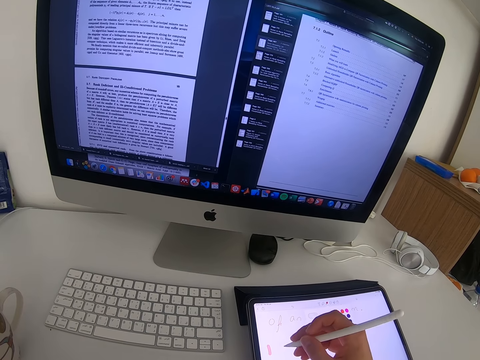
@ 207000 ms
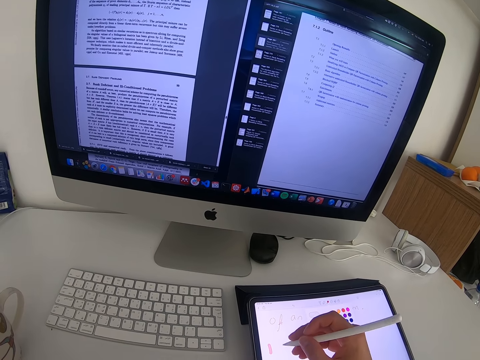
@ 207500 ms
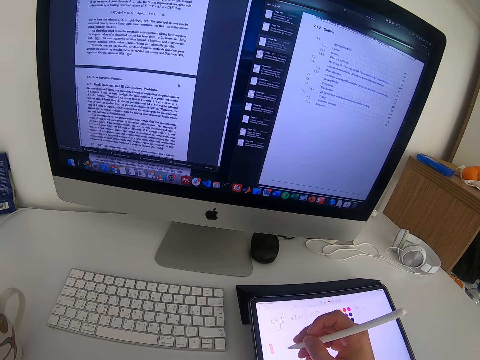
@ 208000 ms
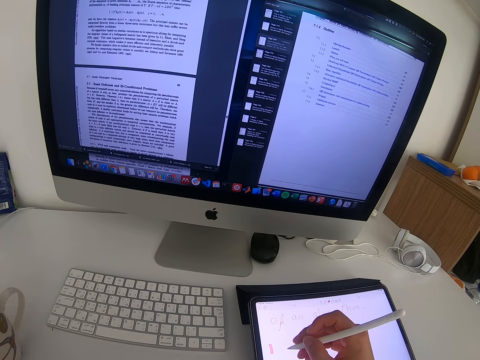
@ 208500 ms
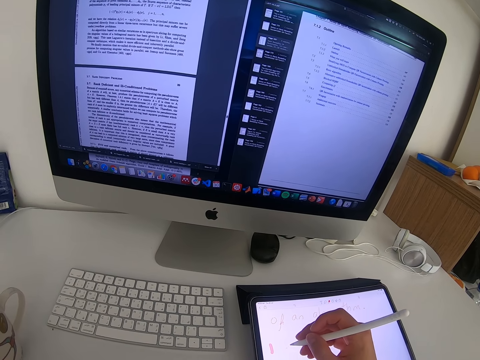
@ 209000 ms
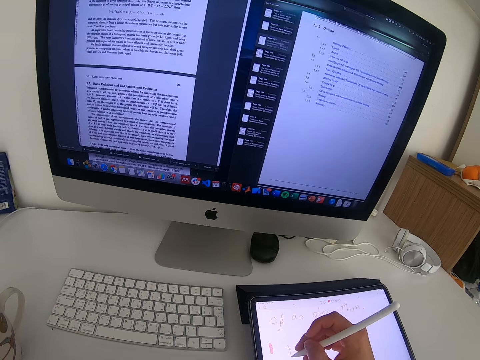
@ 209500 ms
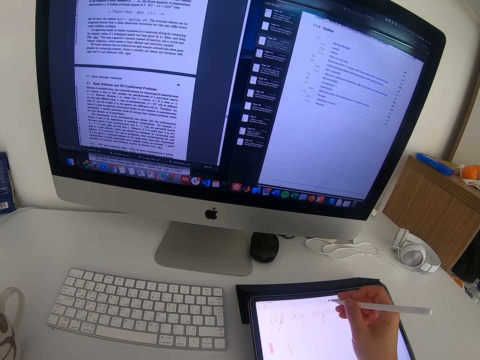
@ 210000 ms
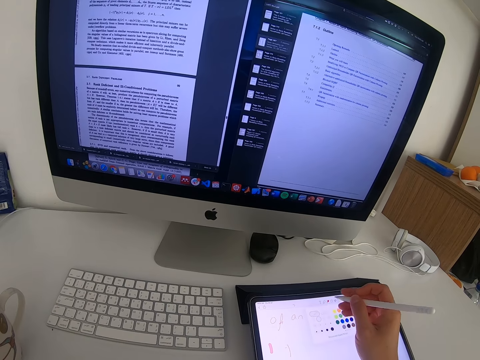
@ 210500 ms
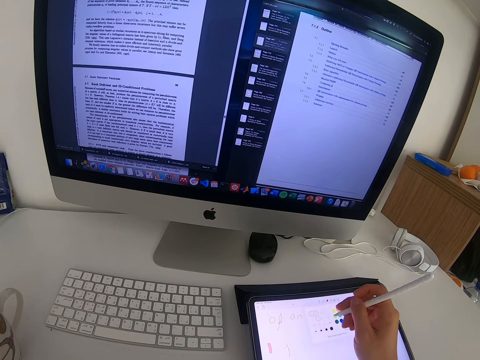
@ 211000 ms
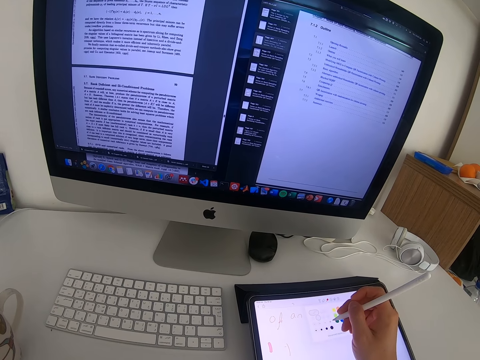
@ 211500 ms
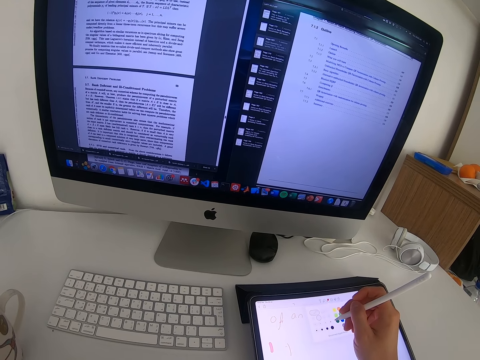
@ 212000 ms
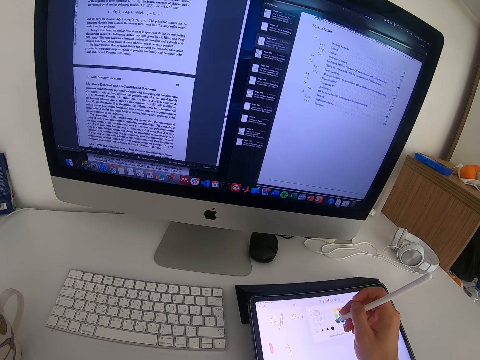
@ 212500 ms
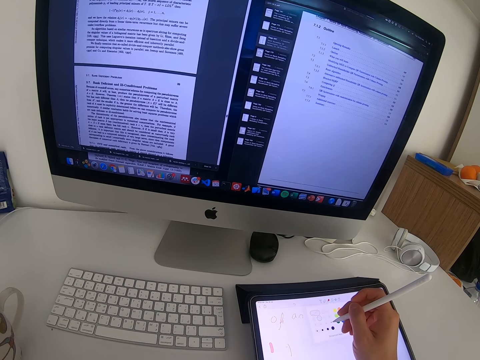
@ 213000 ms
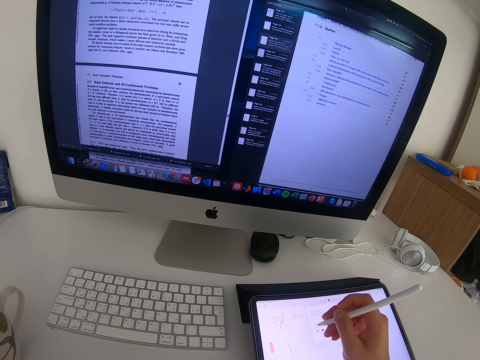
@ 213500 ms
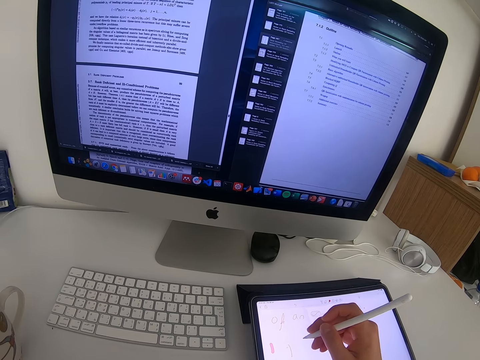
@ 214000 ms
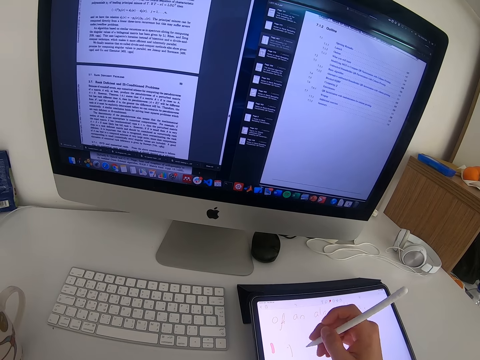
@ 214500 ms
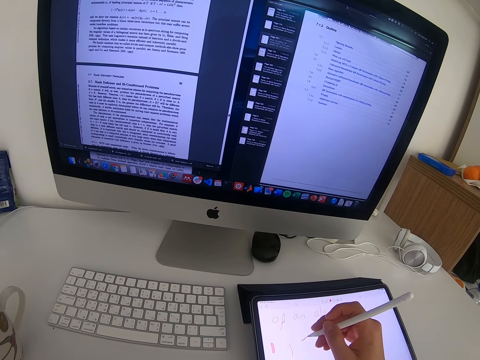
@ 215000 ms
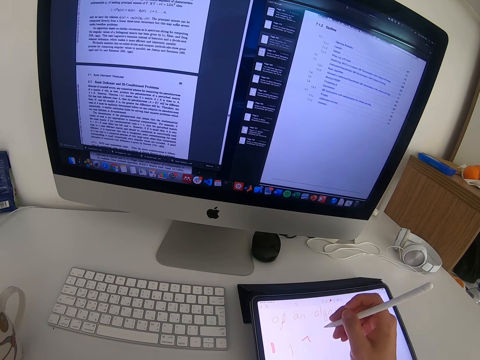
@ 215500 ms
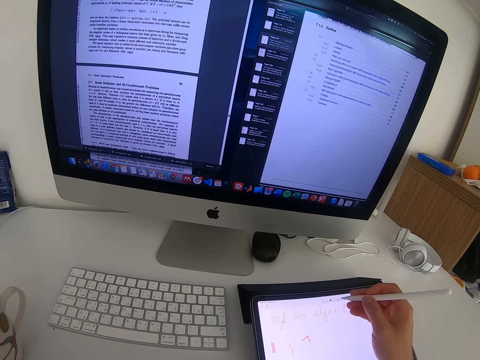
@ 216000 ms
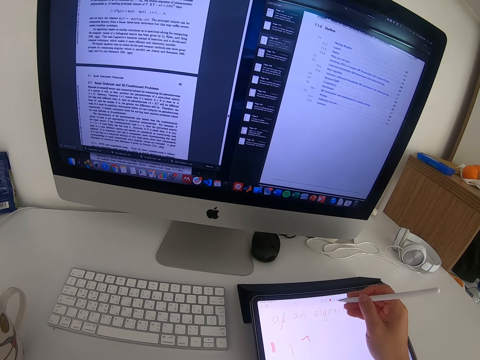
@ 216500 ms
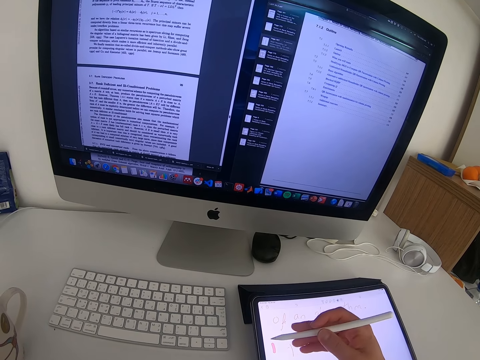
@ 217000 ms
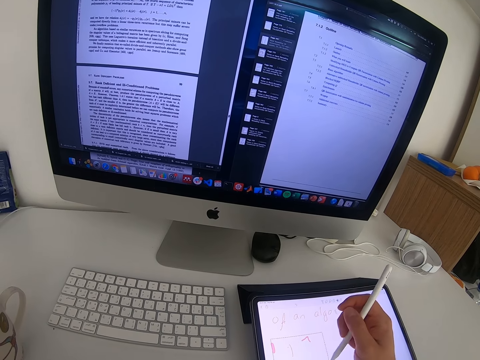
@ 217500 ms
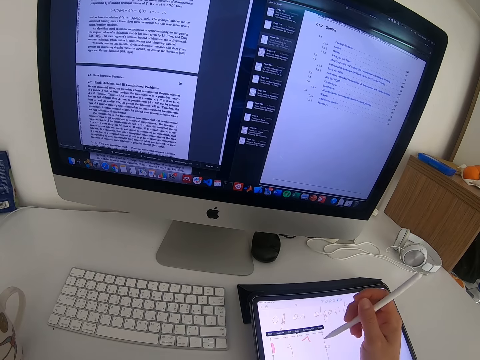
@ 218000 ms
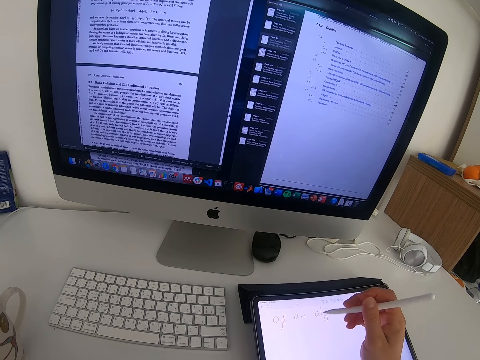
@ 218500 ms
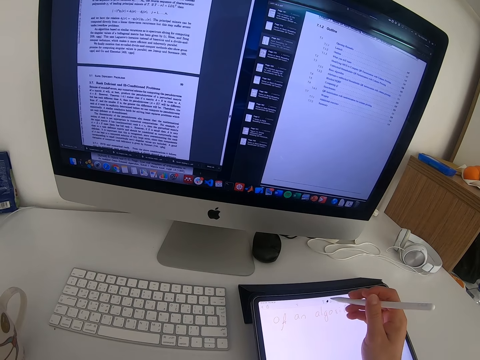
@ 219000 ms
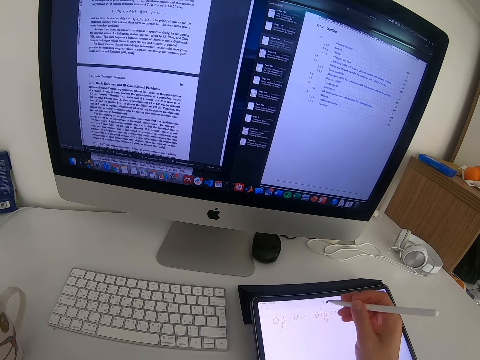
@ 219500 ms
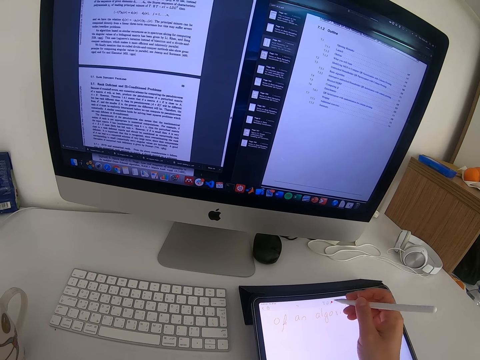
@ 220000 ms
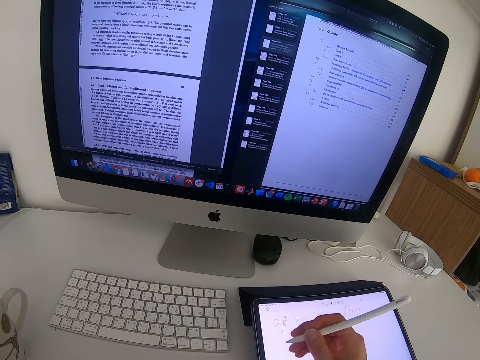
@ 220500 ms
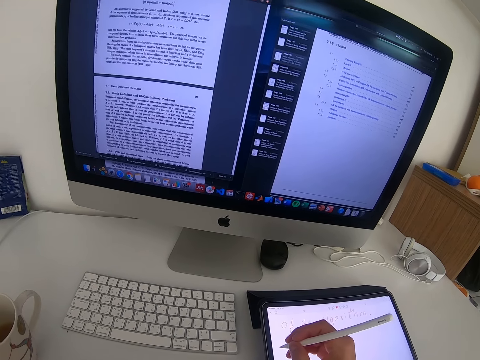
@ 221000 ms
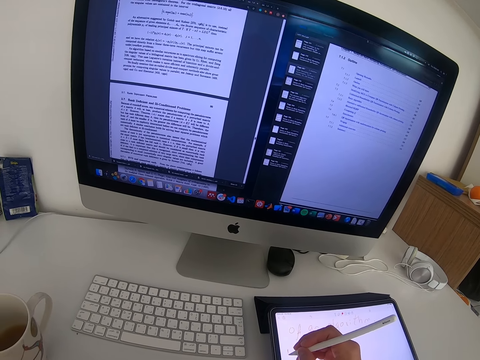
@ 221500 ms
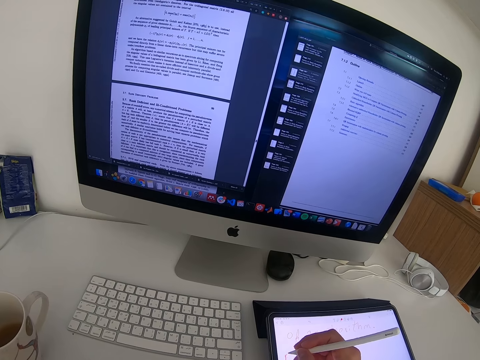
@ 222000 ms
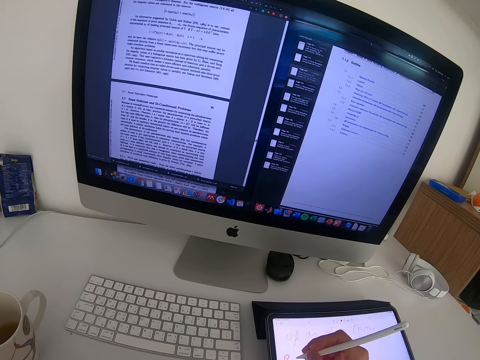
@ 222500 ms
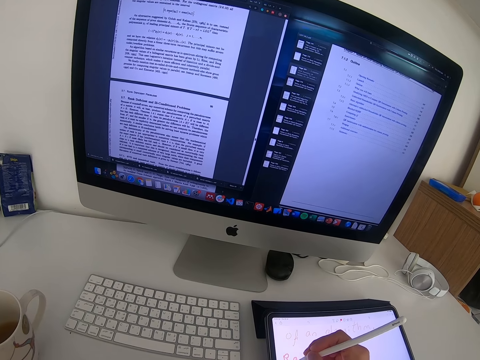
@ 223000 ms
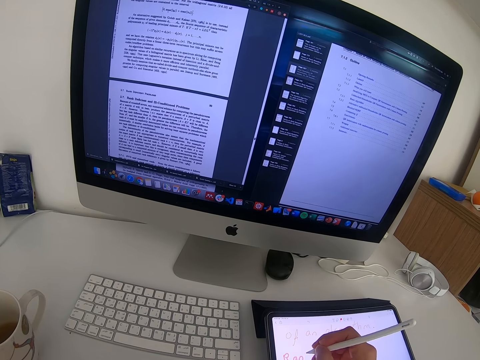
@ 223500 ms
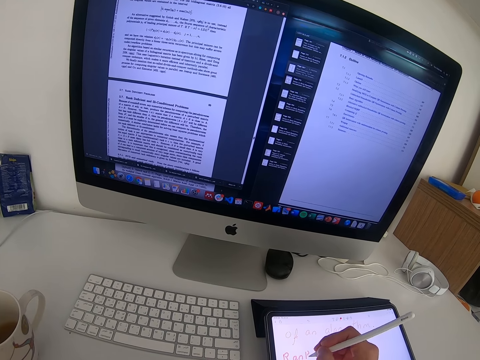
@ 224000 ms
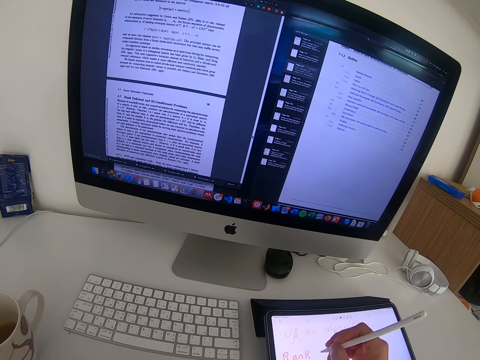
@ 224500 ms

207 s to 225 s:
The camera wearer touches on the tablet with the pen tablet. They write on the tablet with the pen tablet. They touch on the tablet with the pen tablet. They draw on the tablet with the pen tablet. They touch on the tablet with the pen tablet. They write on the phone.

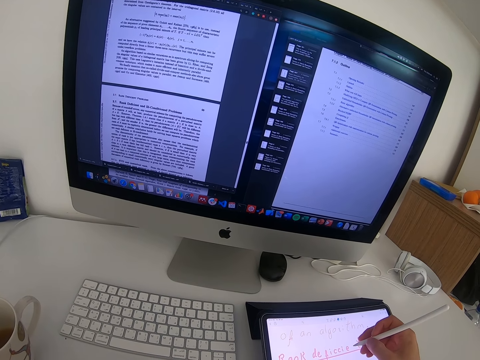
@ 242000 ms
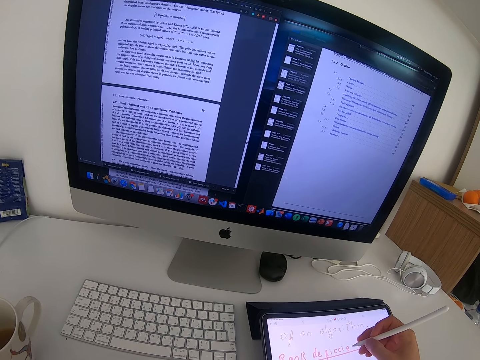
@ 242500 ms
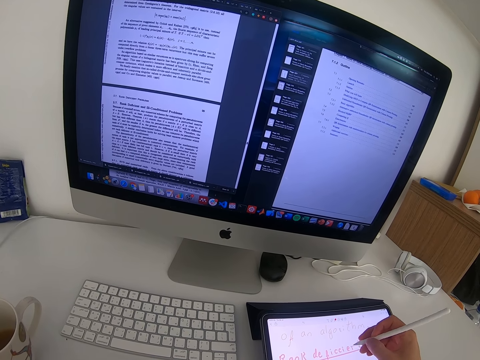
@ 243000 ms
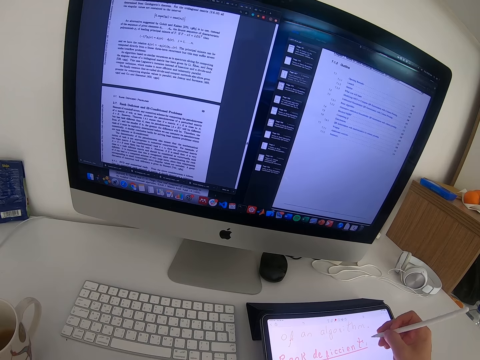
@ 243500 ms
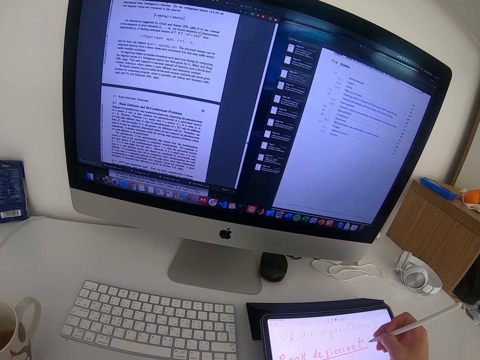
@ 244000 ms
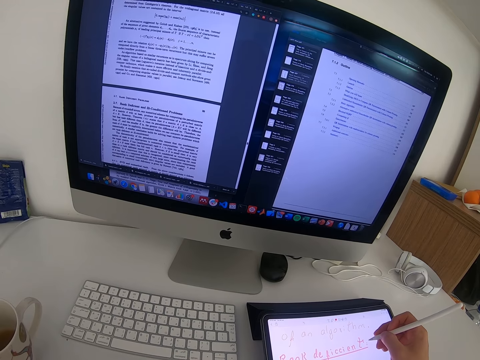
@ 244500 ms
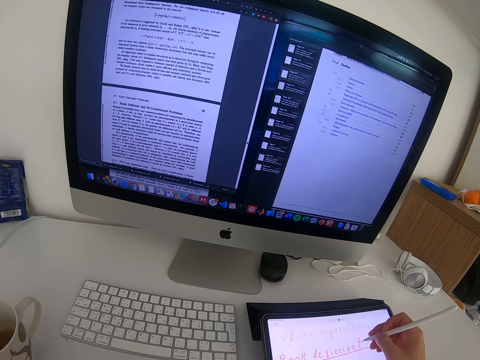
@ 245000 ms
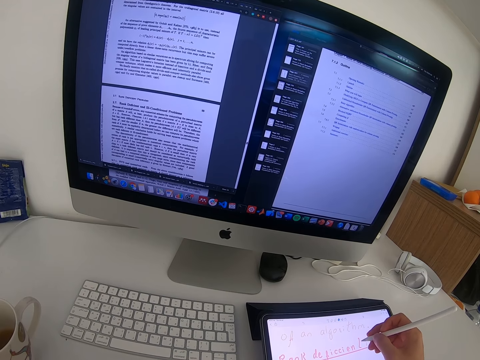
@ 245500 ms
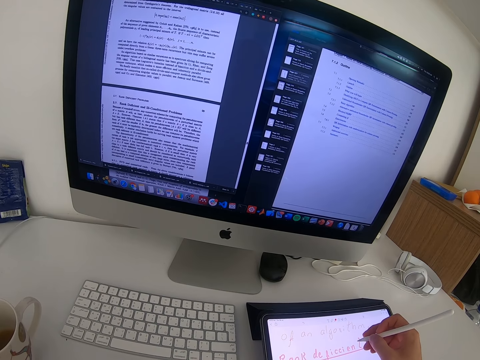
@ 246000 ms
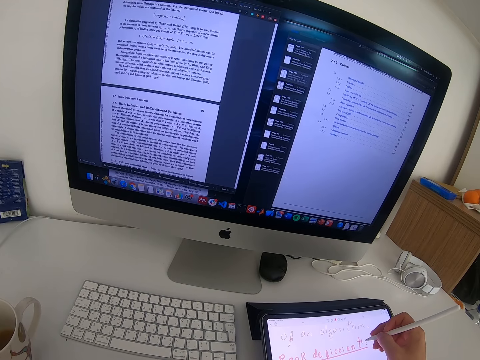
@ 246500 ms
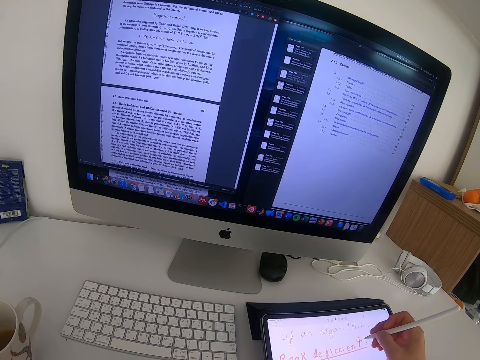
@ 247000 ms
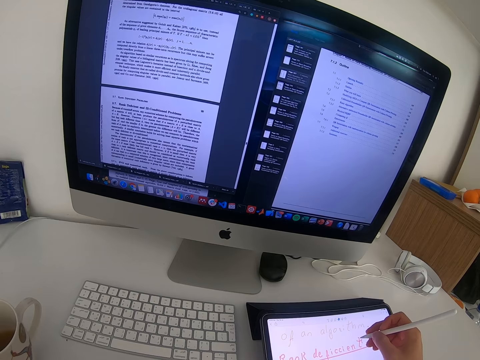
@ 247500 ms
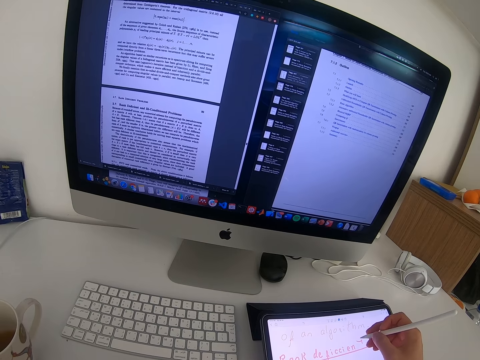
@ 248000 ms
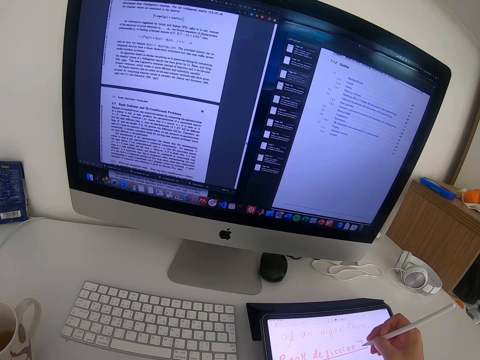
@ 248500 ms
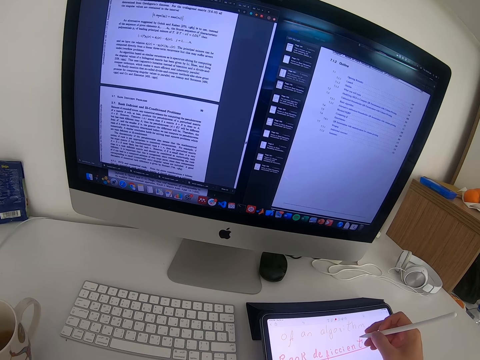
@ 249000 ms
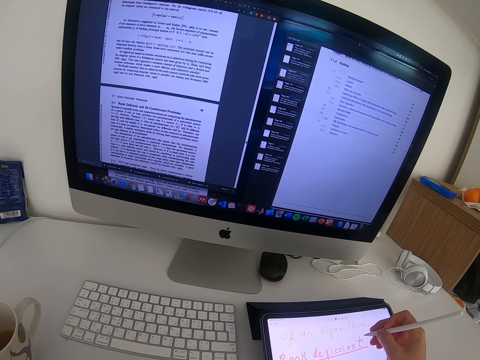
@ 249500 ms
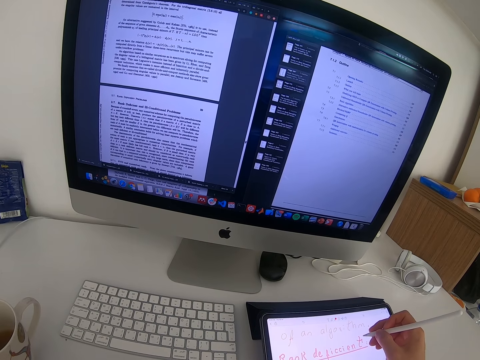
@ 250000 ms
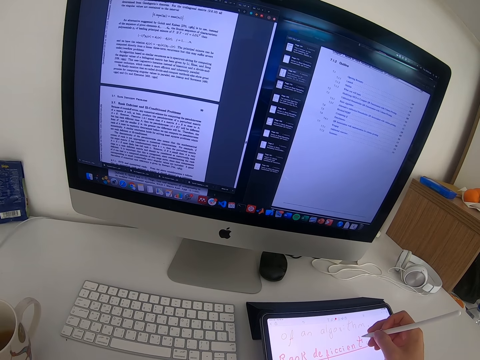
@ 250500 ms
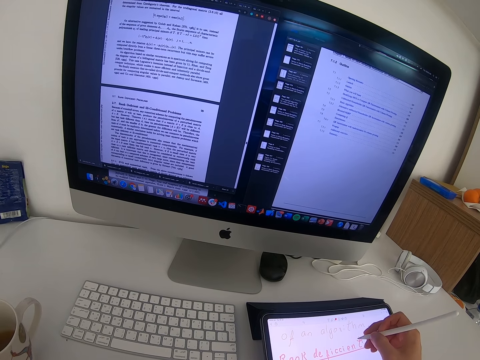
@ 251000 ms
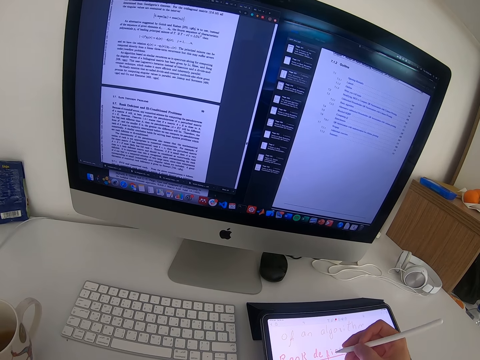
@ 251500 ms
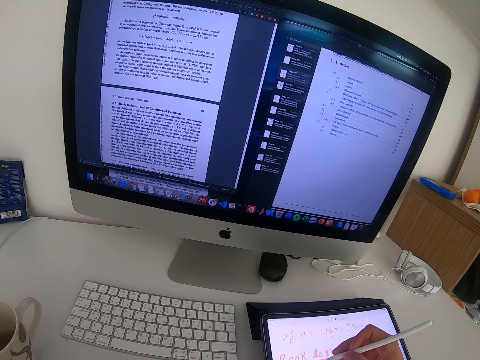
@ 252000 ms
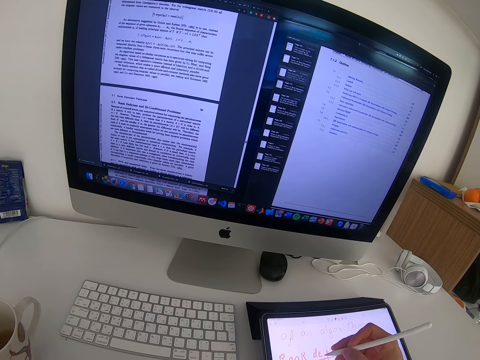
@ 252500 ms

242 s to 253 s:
The camera wearer writes on the phone.
